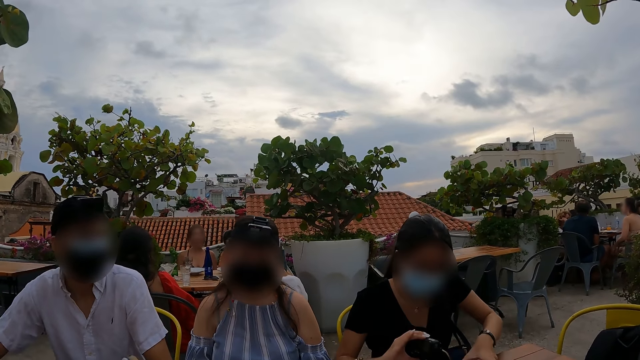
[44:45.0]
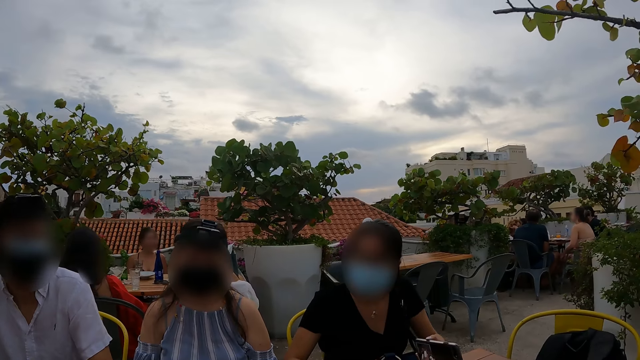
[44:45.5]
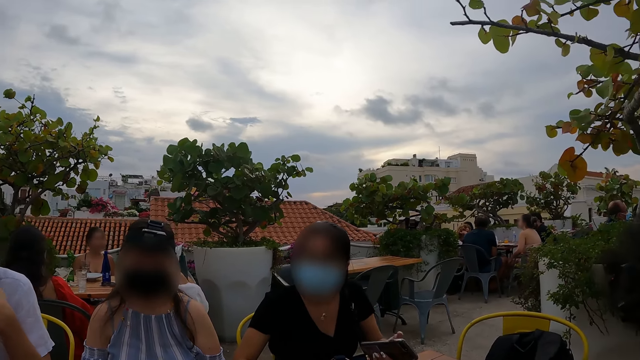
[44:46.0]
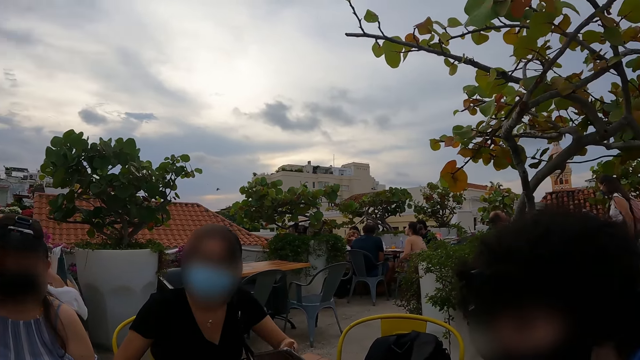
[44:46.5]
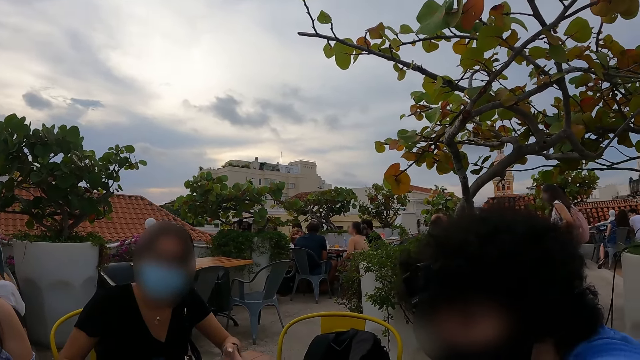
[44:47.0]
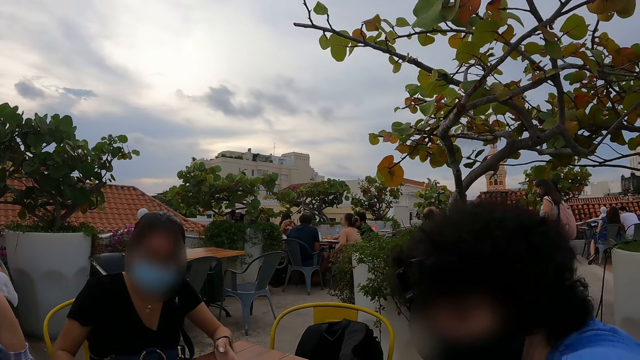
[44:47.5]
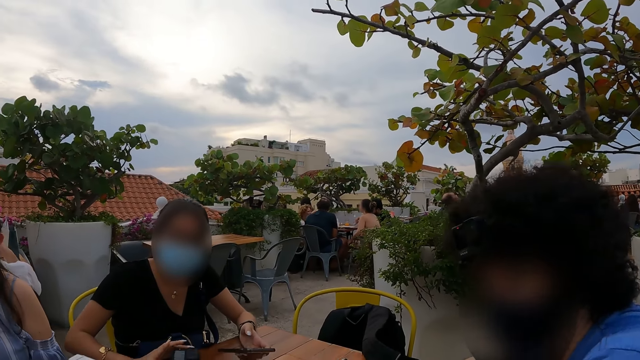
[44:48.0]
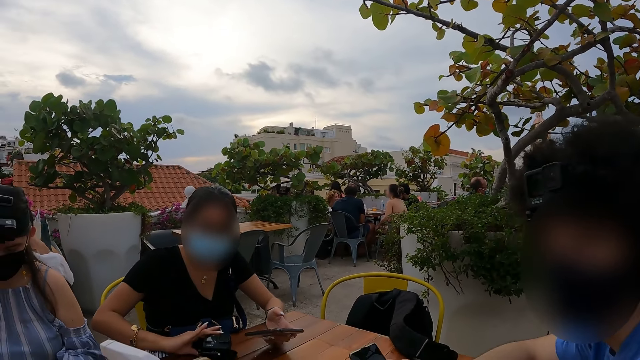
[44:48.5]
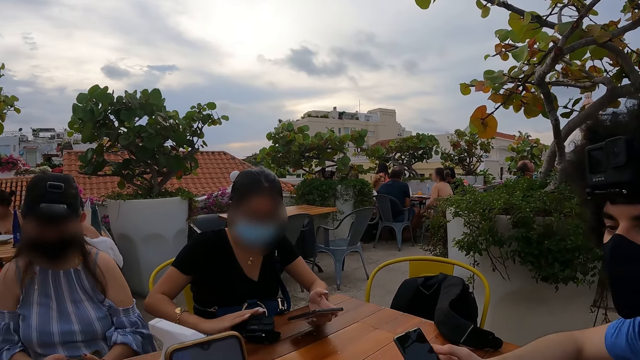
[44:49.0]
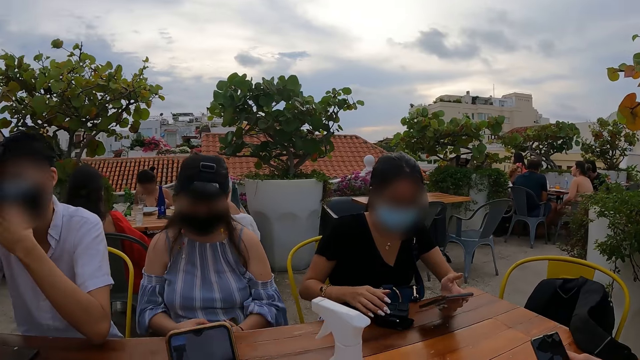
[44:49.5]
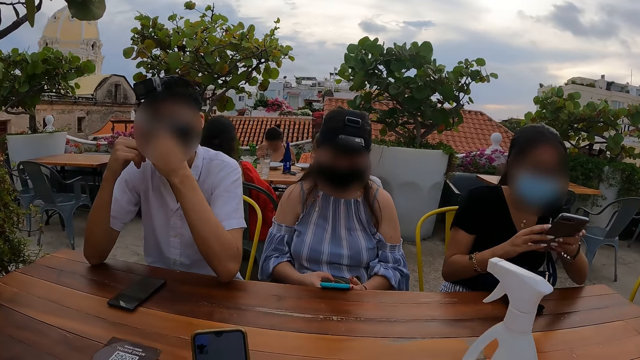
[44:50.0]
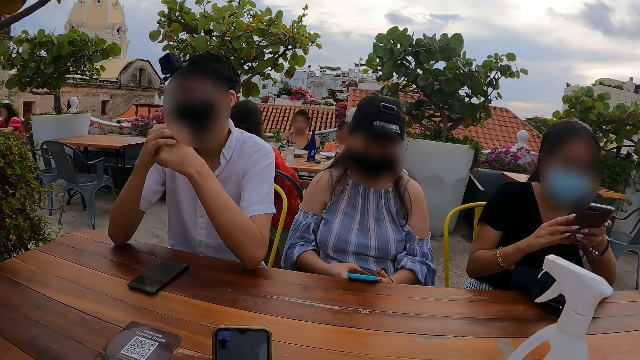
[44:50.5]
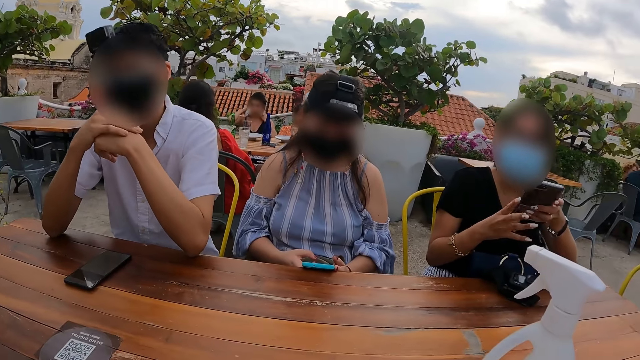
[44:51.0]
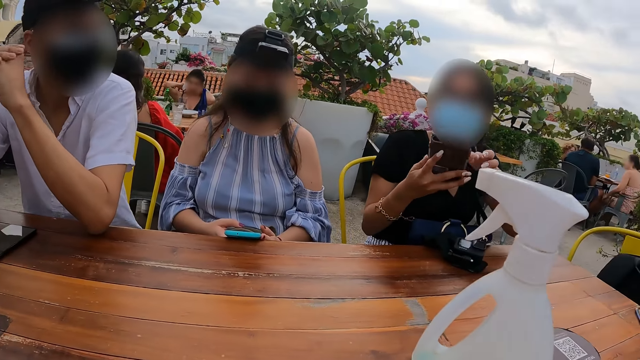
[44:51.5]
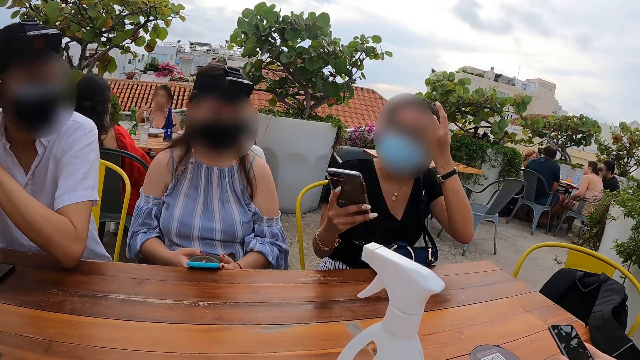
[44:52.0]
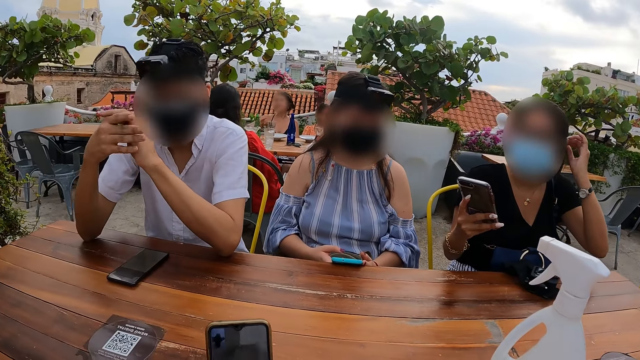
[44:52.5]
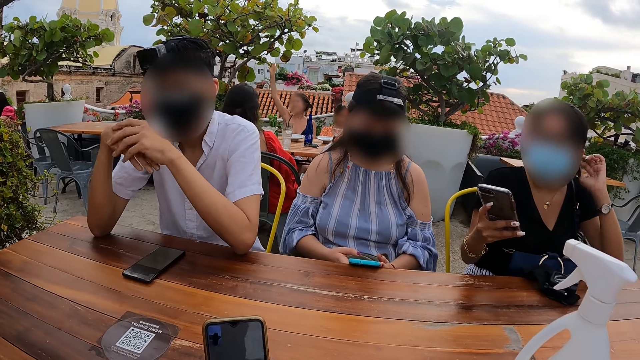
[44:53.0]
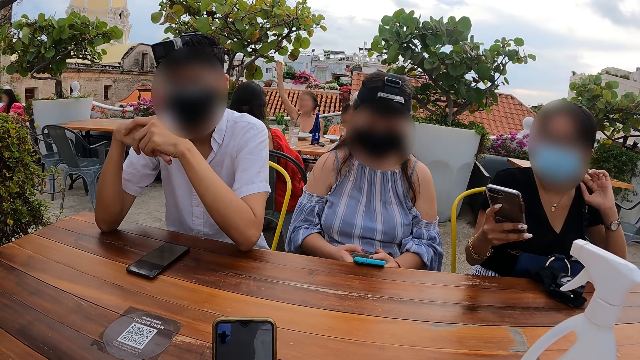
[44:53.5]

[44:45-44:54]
The camera wearer looks right. They look forward.

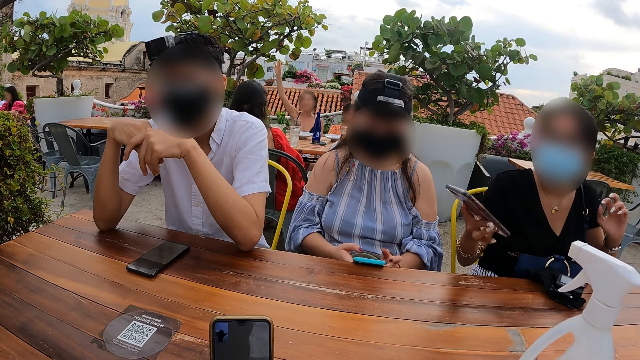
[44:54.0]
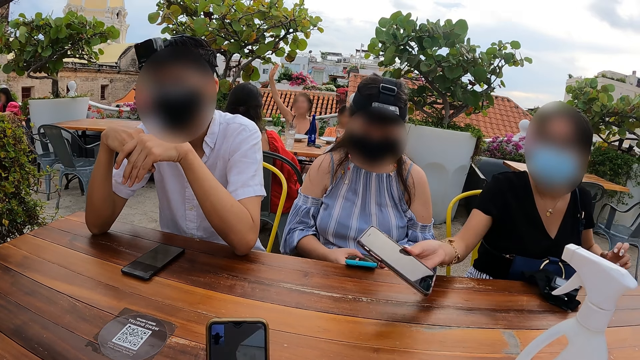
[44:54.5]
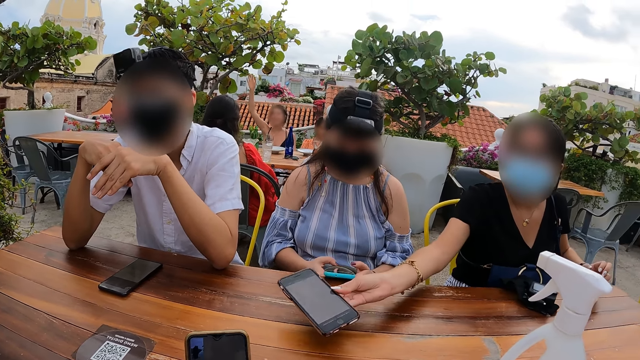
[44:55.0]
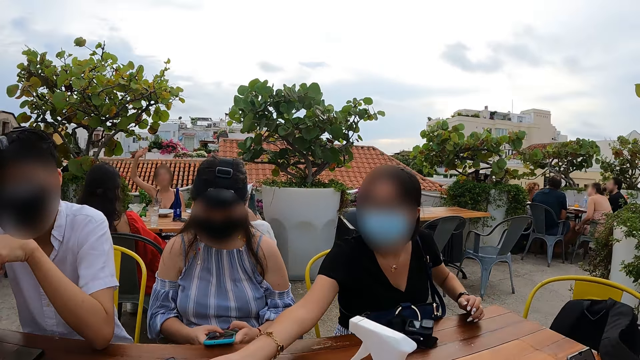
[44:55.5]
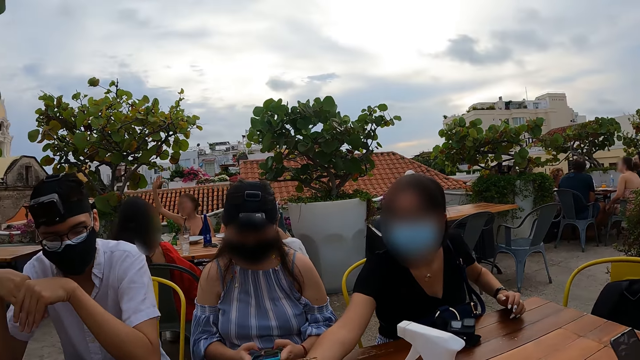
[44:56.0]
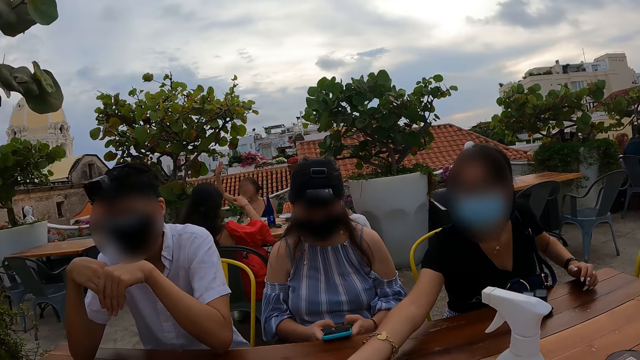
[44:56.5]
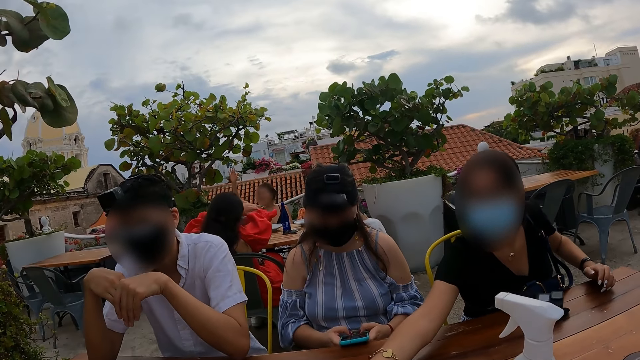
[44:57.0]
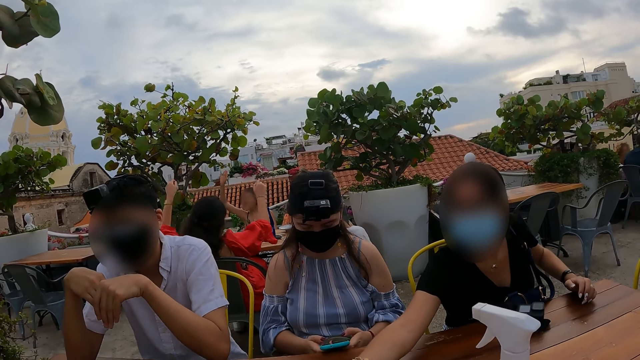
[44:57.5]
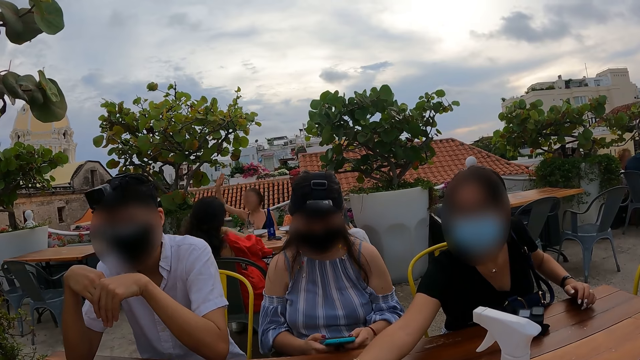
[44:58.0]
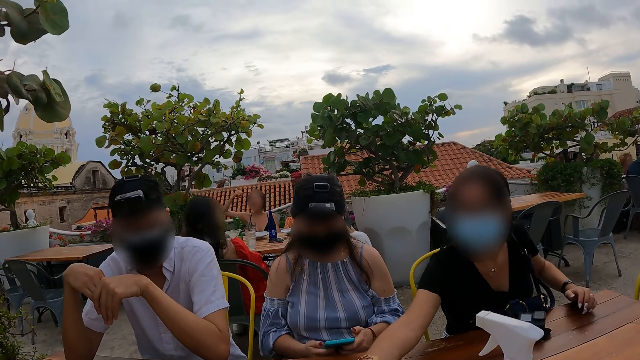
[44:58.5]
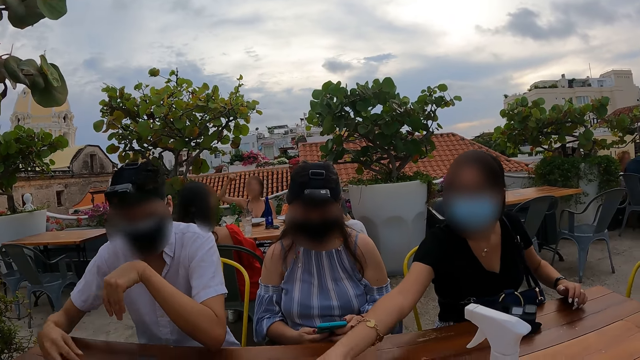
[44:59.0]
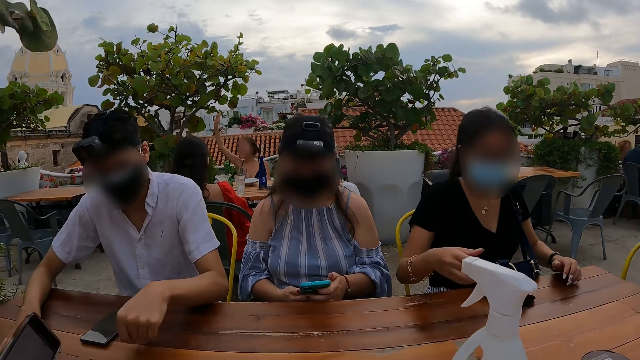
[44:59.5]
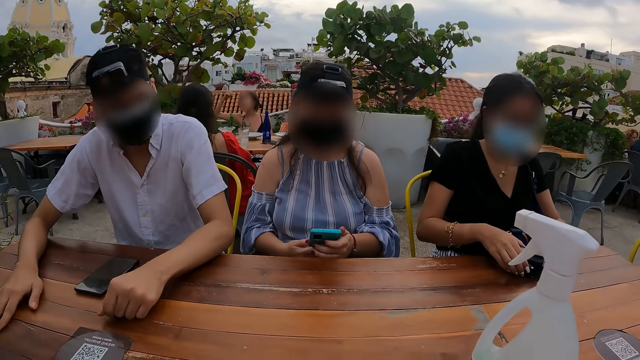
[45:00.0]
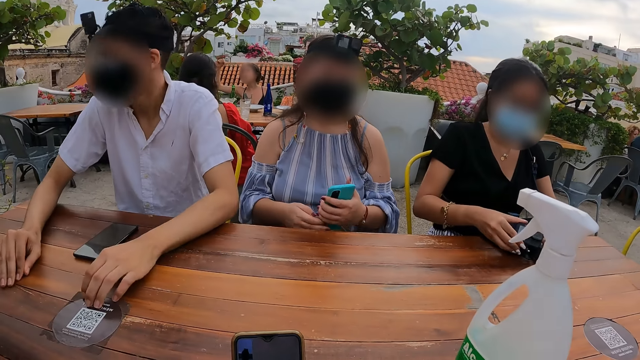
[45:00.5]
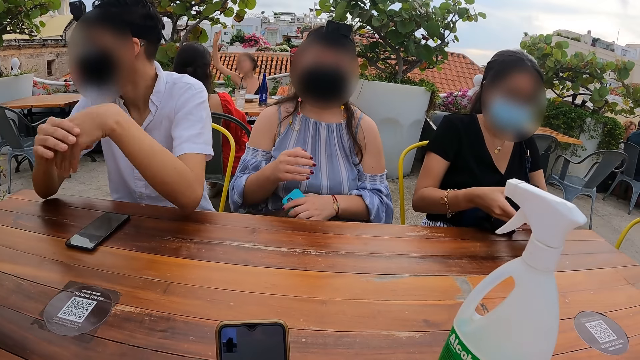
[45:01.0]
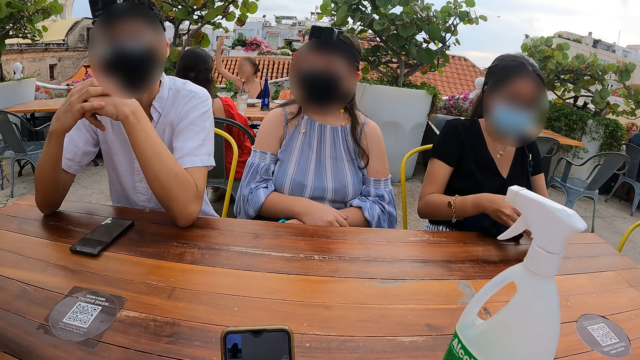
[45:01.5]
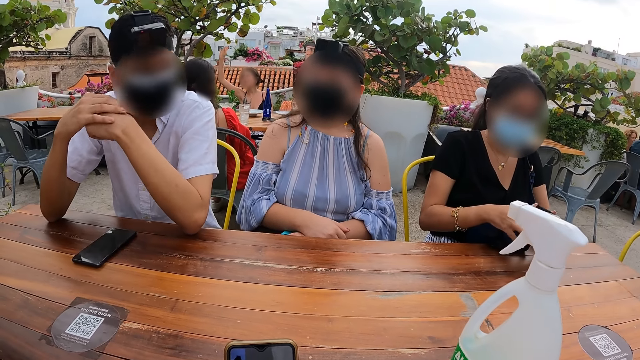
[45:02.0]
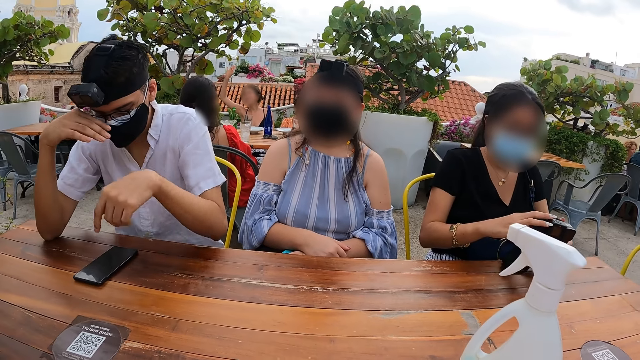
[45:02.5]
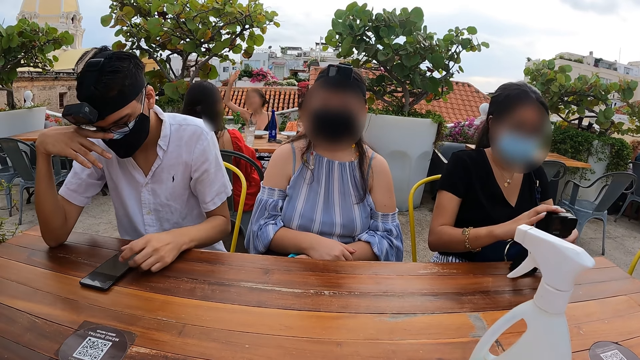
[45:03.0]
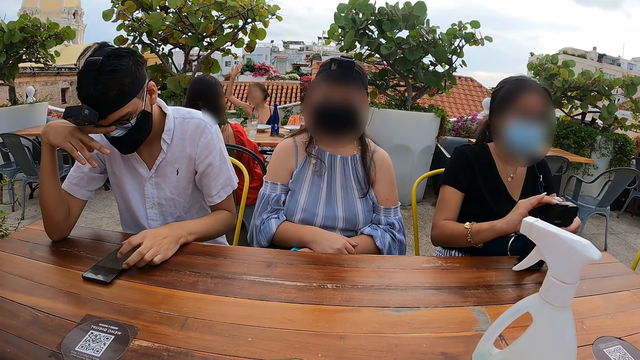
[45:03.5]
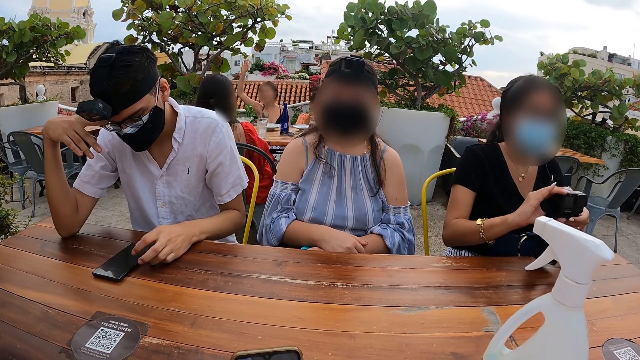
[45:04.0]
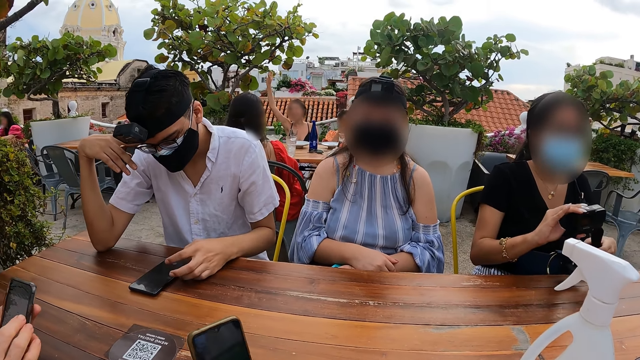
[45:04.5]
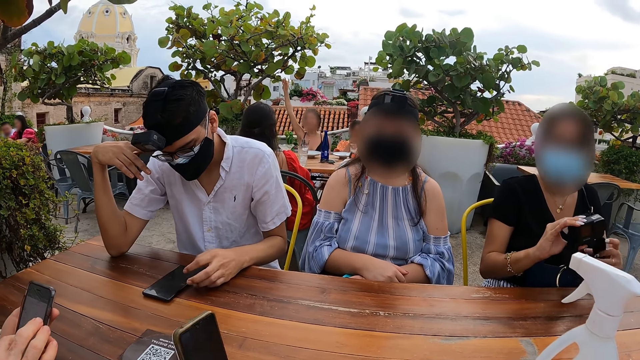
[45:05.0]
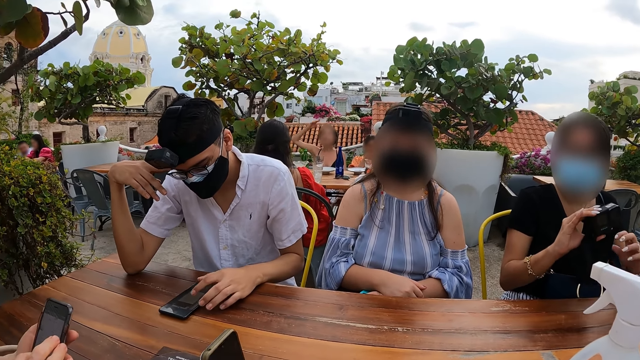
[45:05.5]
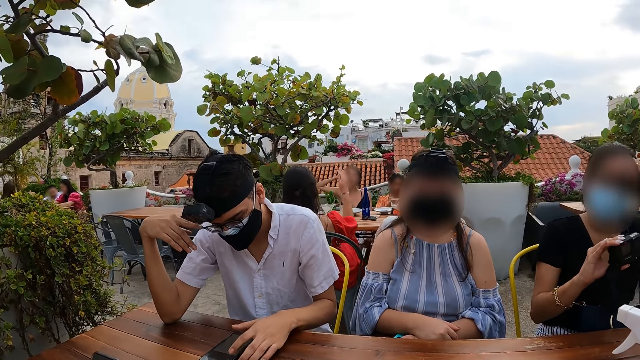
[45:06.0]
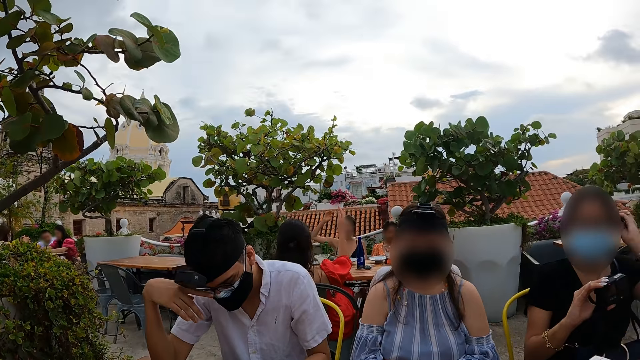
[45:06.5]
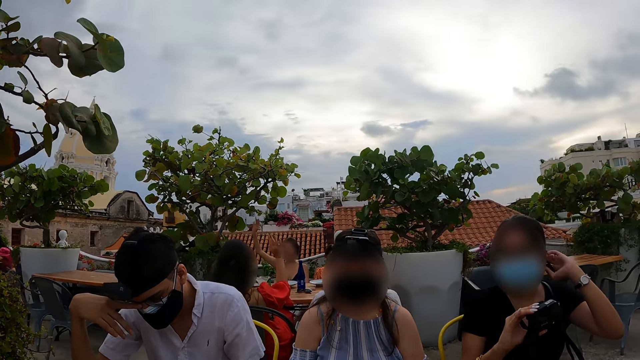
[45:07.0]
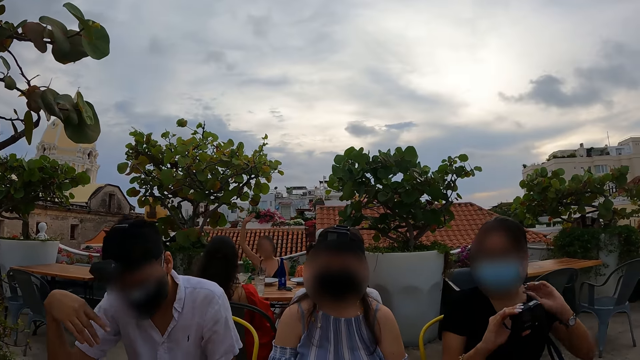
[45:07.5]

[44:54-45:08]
A person gives a phone to the camera wearer. The camera wearer looks right. They look forward. They hold the phone. They look around.
